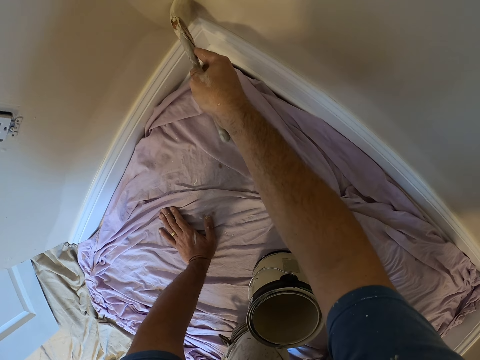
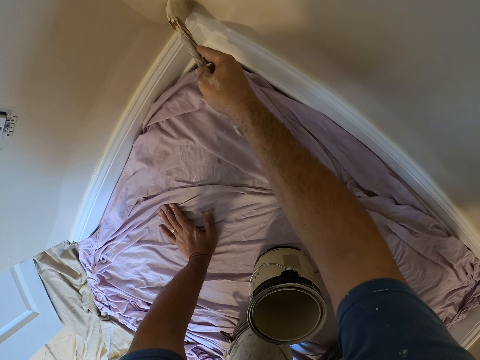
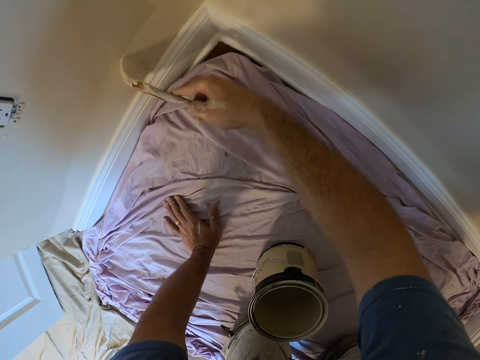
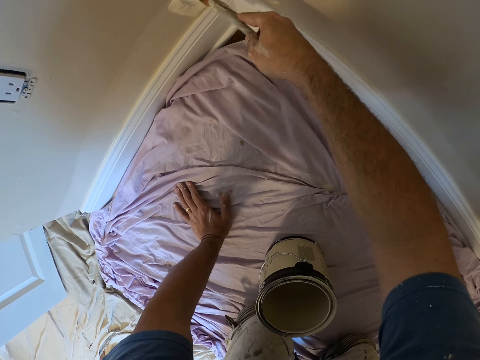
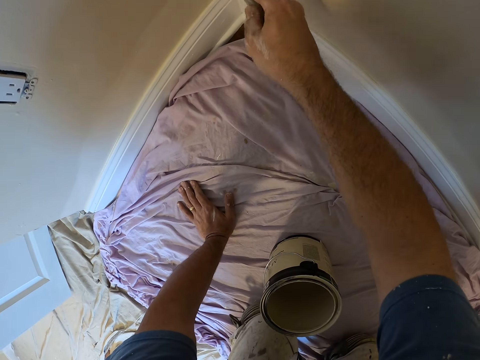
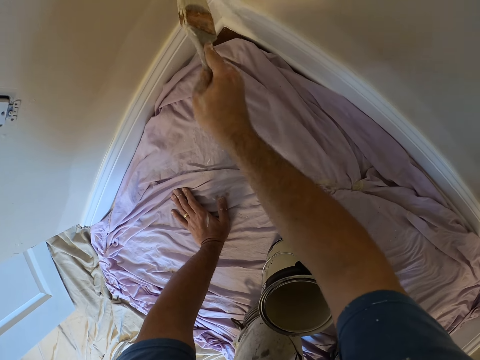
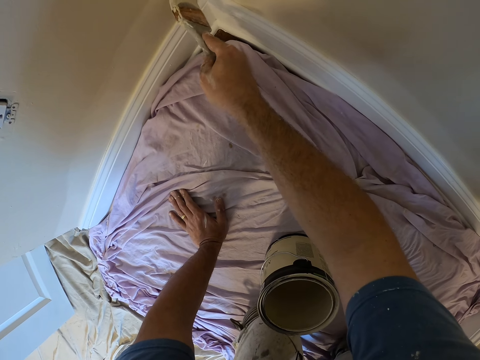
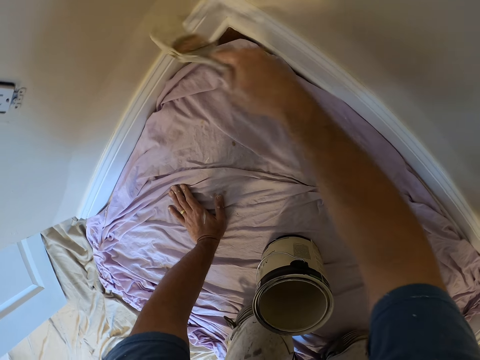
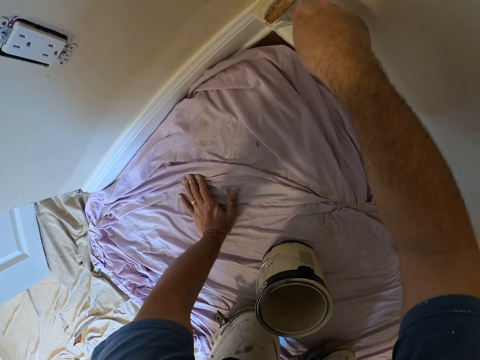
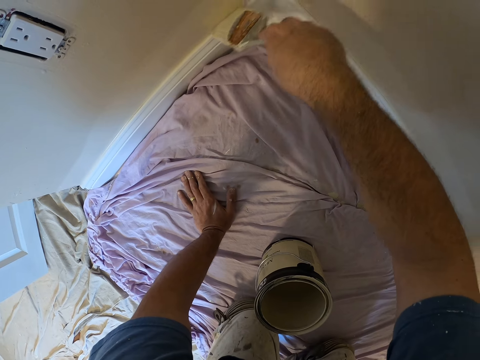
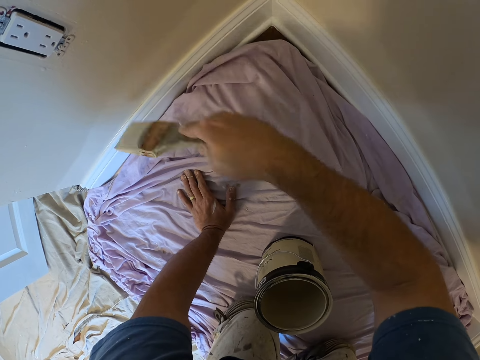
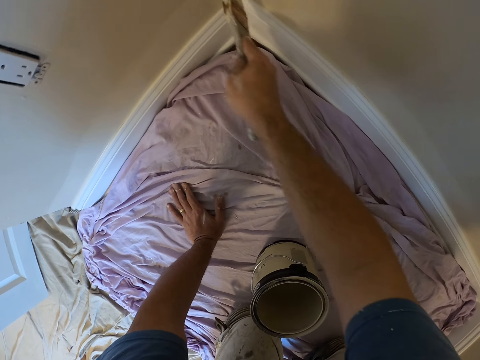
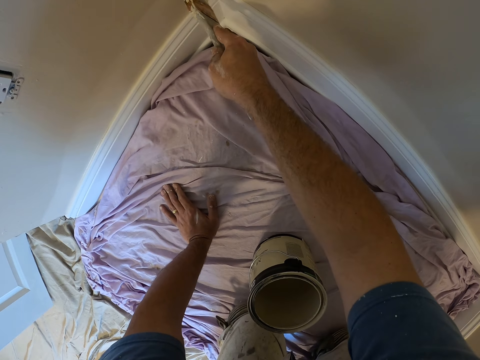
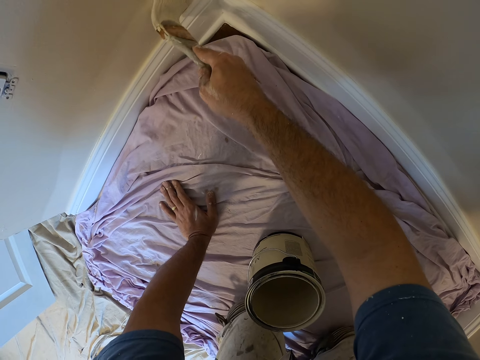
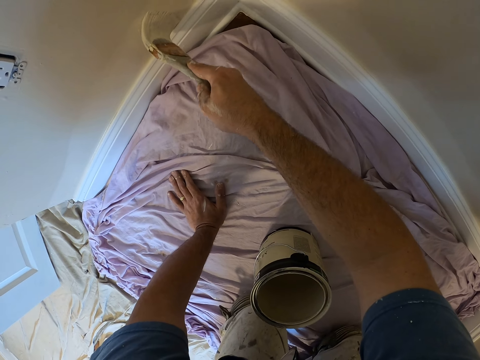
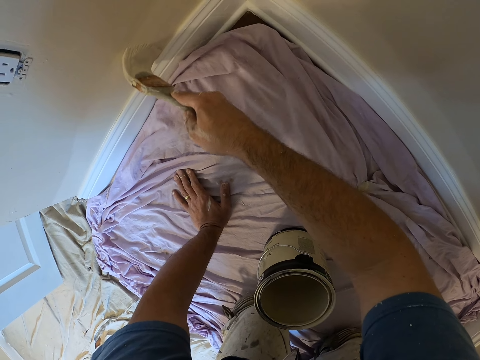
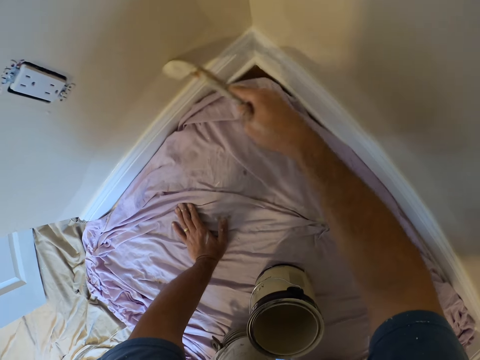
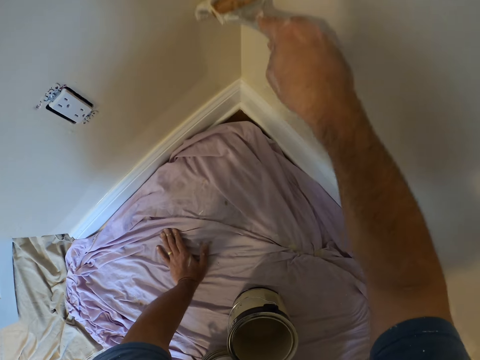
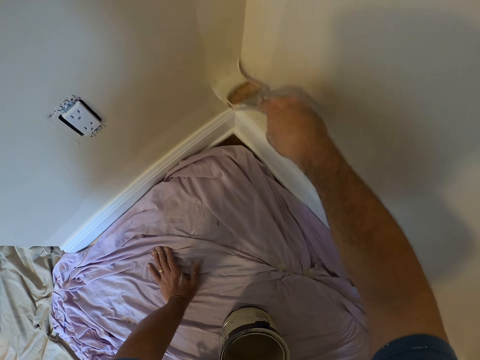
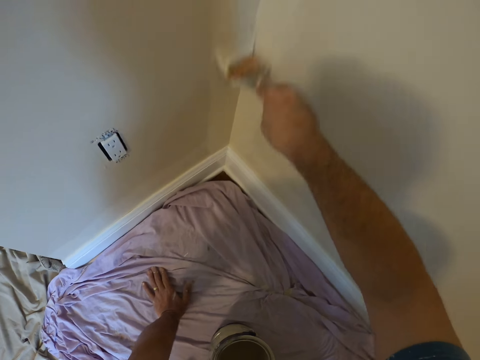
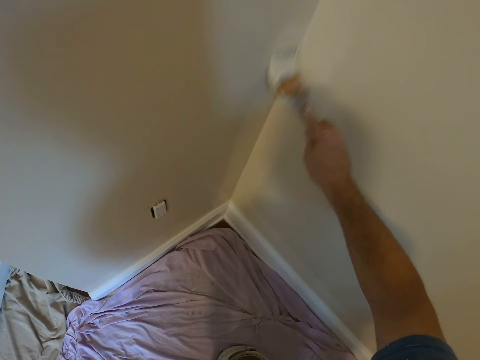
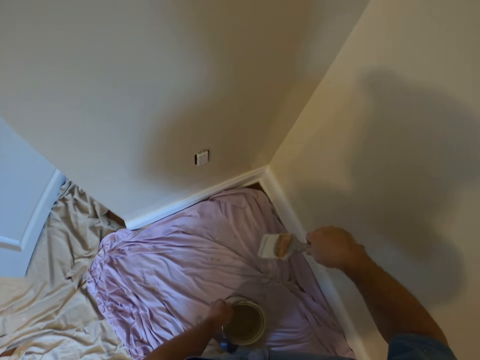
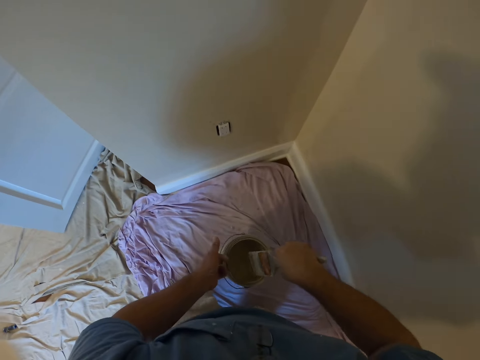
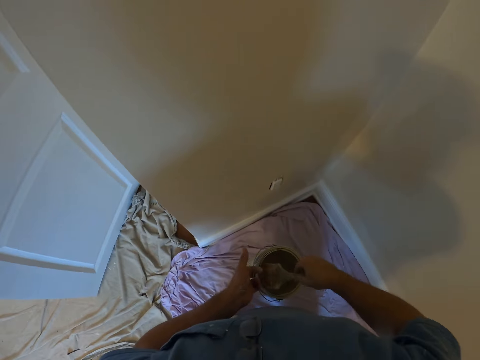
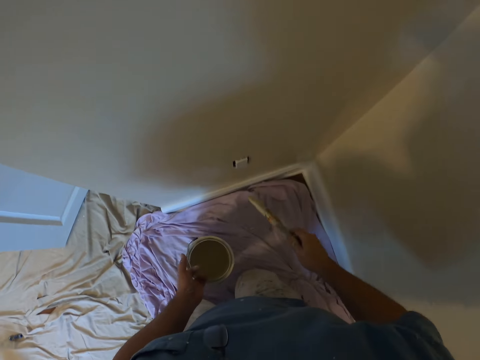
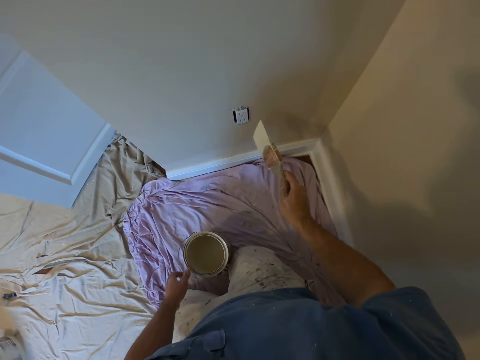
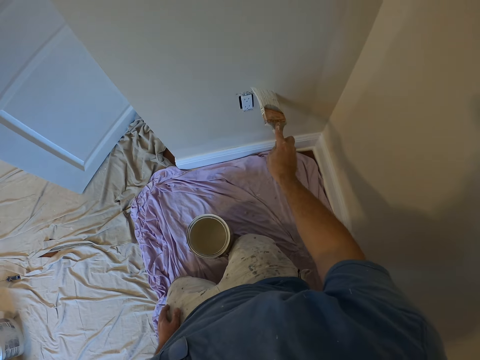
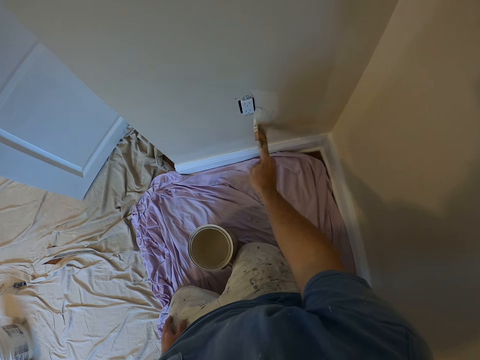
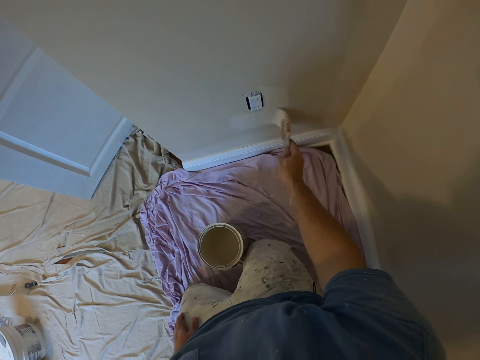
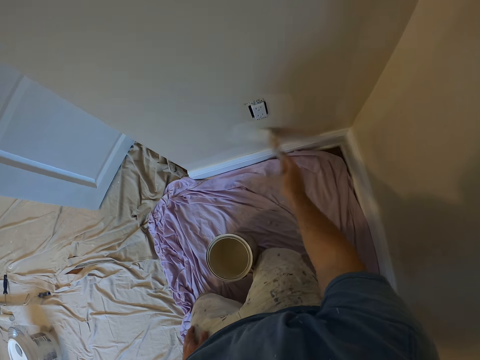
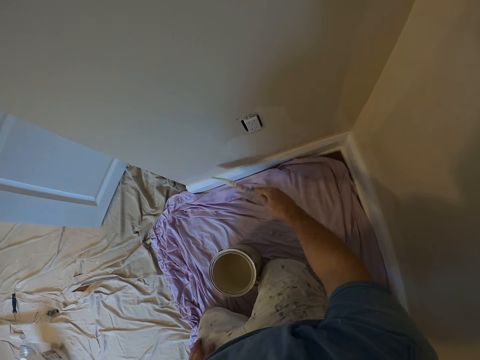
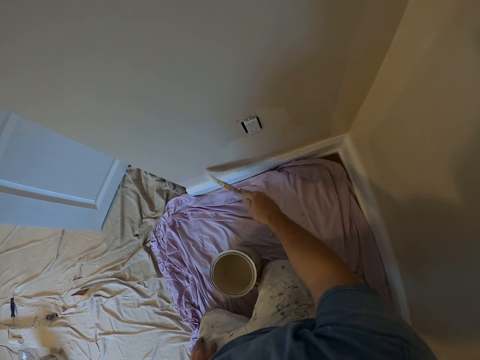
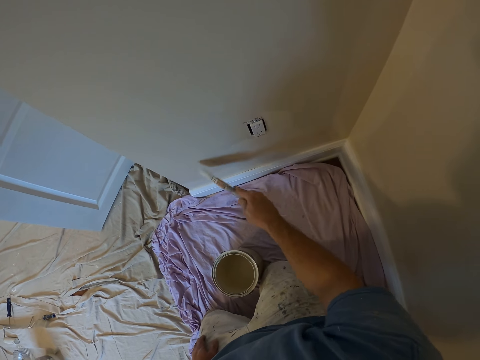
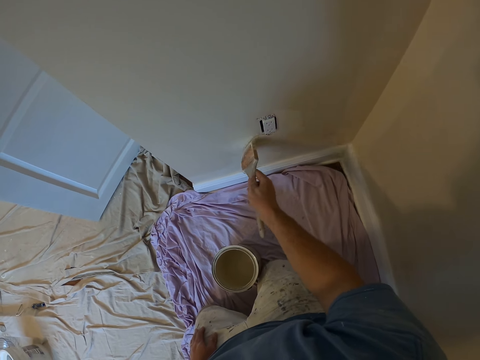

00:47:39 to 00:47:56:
The camera wearer changes his position with the paint container in his left hand. He dips the brush or paintbrush in his right hand into the paint container in his left hand. He places his left hand on his left thigh. He paints the wall with the paintbrush.

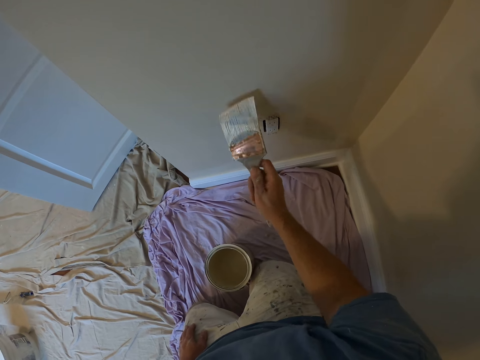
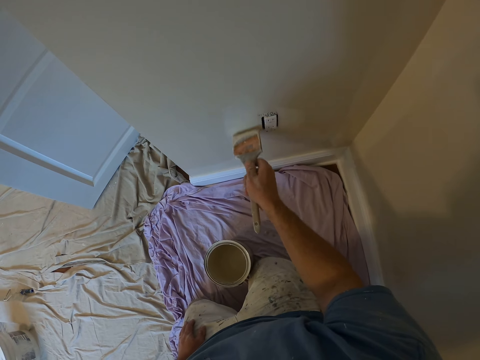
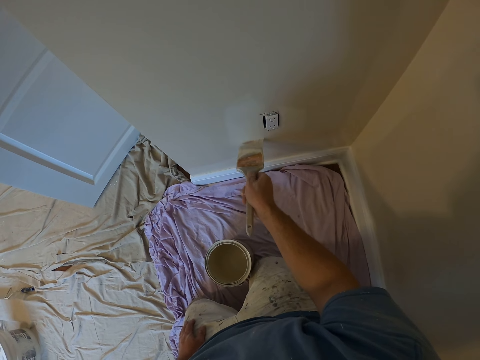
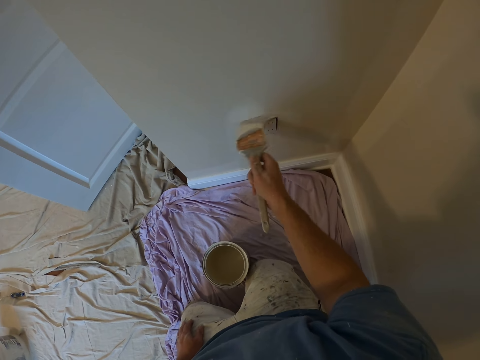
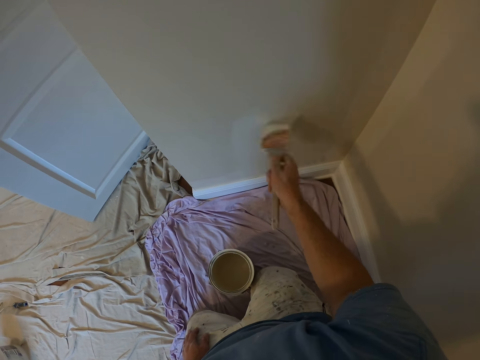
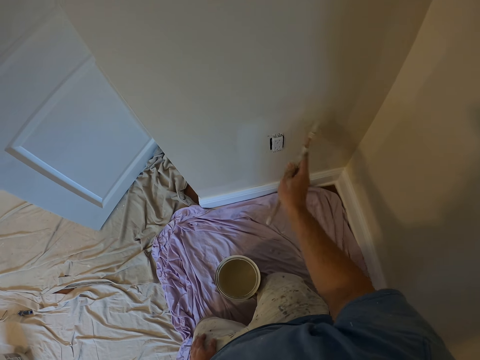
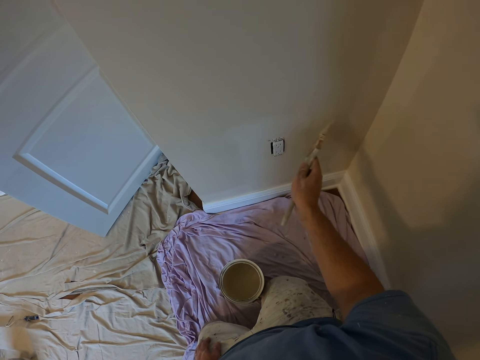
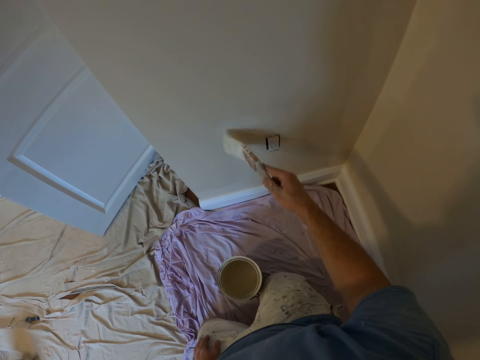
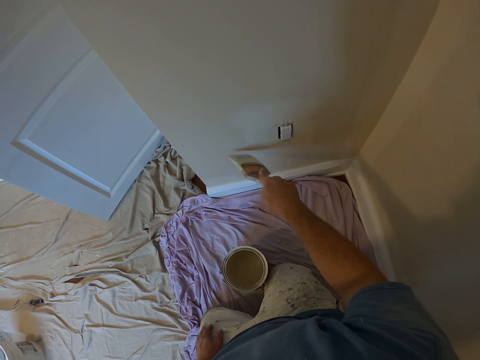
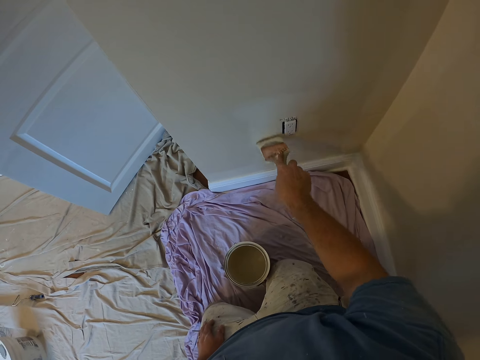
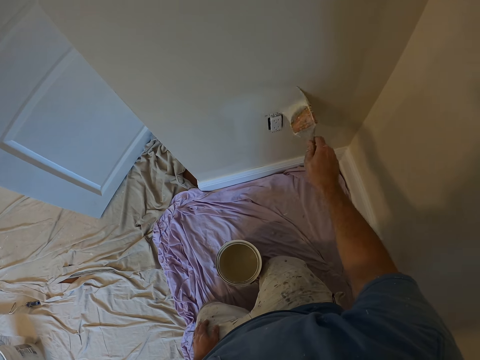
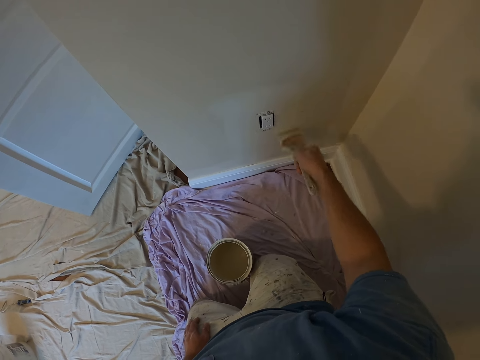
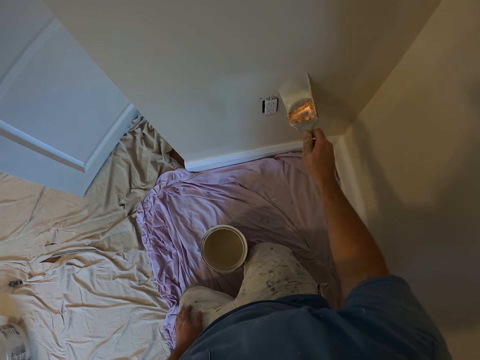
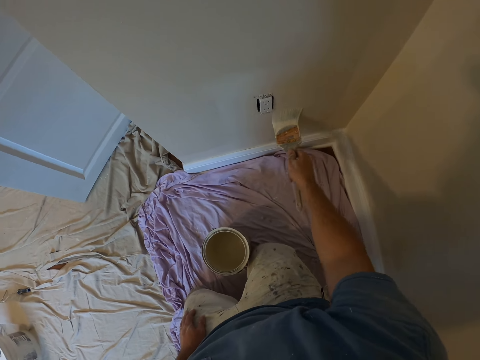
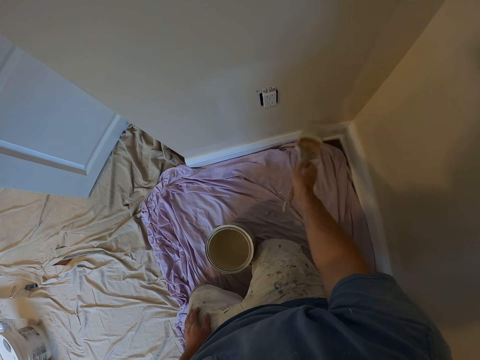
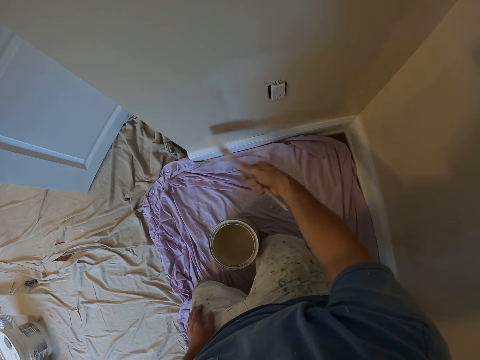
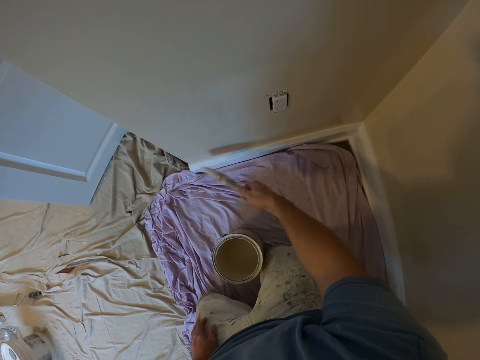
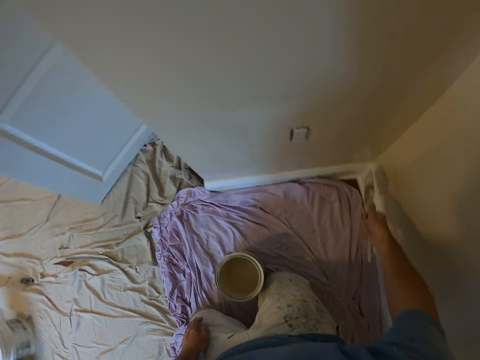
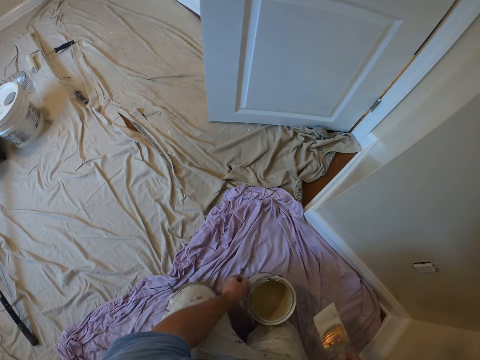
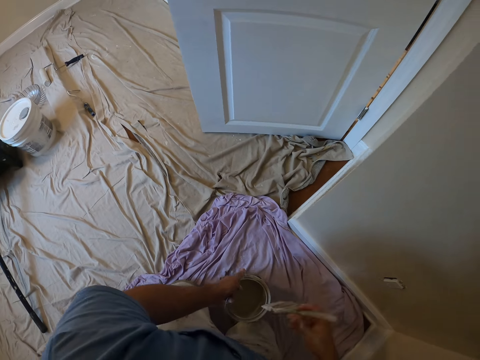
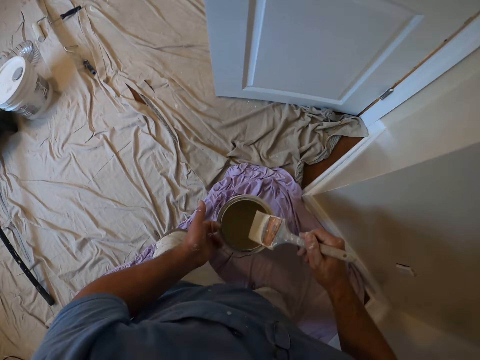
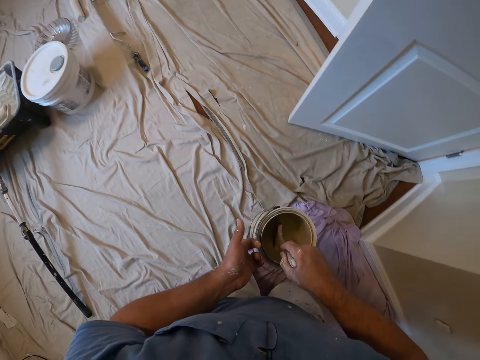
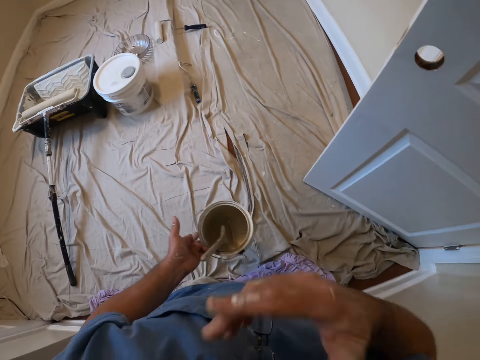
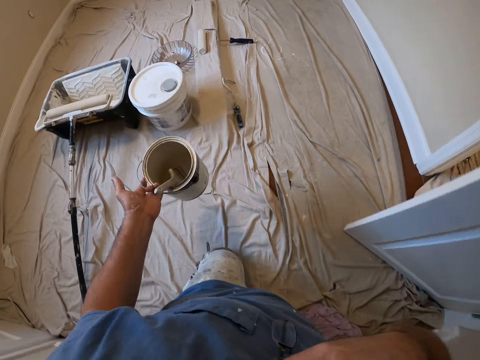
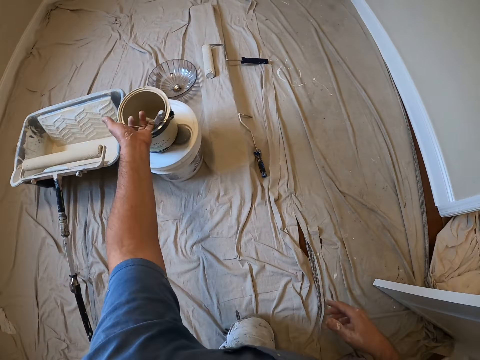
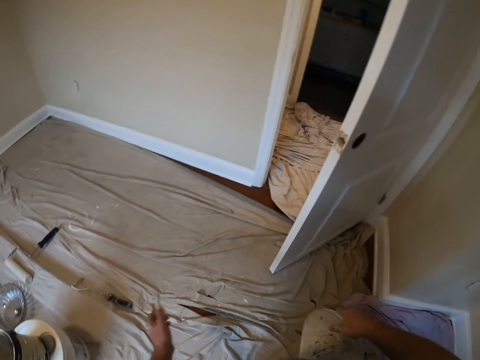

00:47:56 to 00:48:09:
The camera wearer moves to another part of the room while on his knees. He dips the paintbrush into the paint can or paint container. He drops the paintbrush in his right hand into the paint container in his left hand. He raises his right hand. He crawls on the floor. He drops the paint container in his left hand on another container on the floor.
